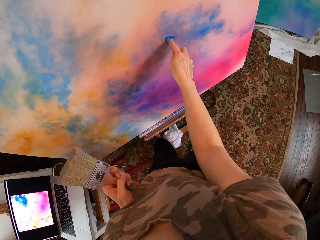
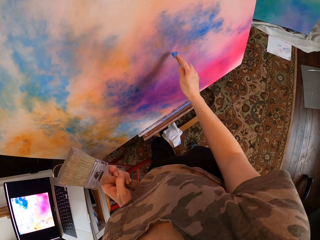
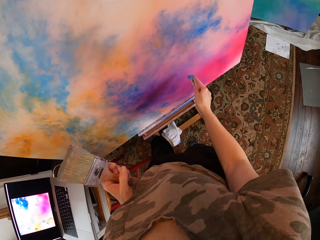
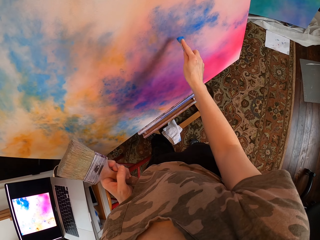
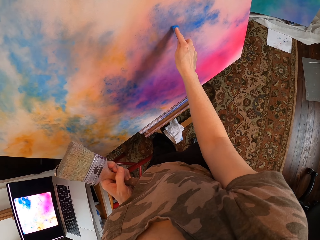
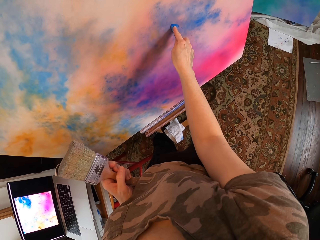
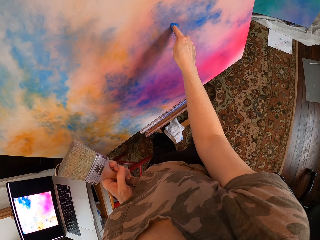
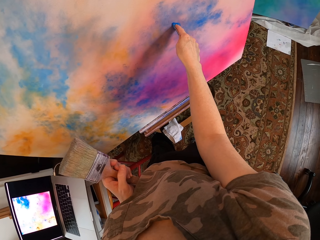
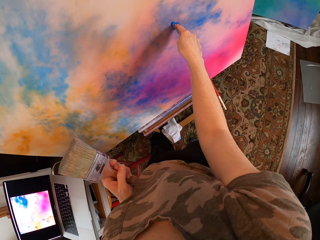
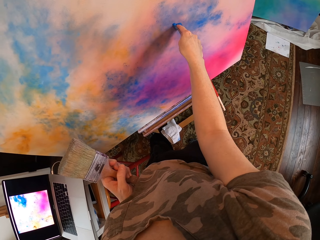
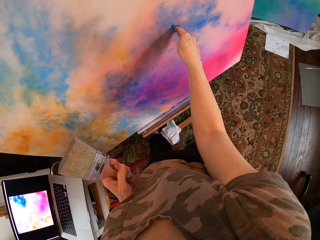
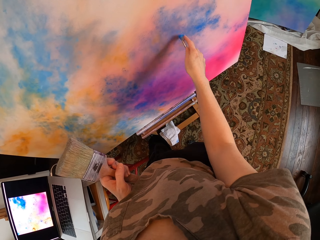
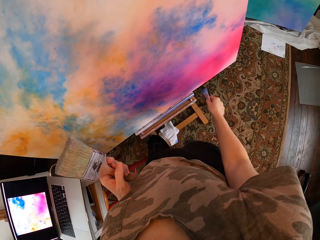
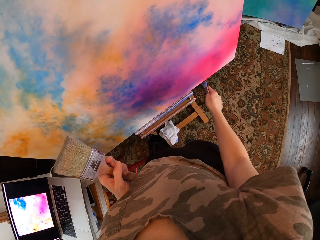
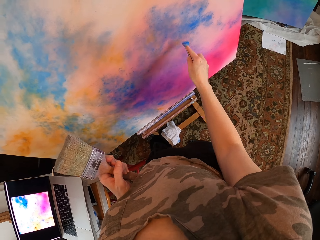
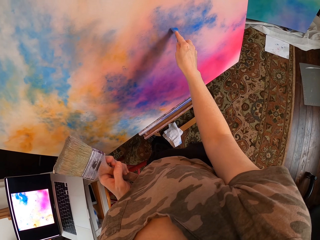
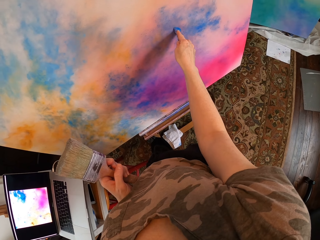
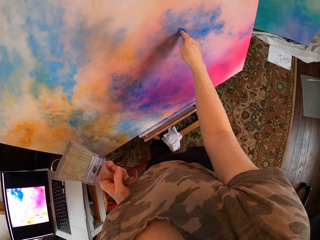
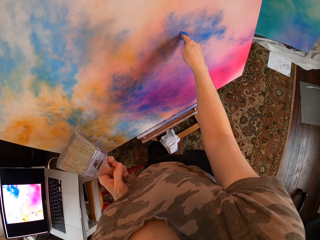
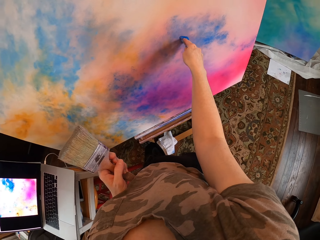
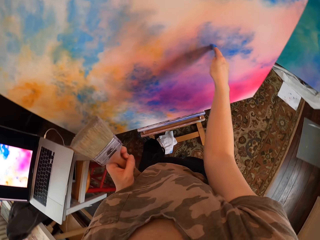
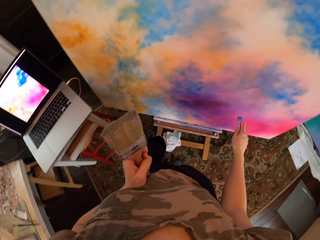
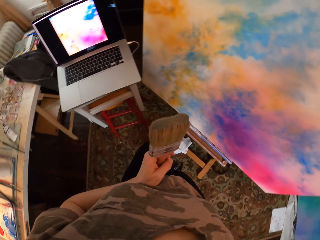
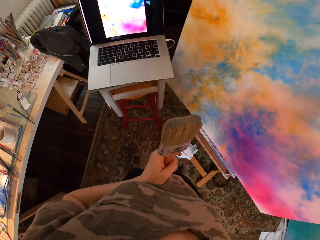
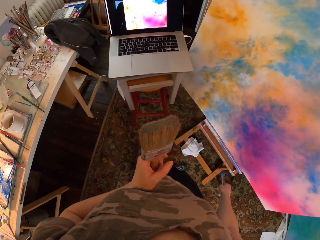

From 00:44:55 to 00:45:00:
The camera wearer looks at the laptop.

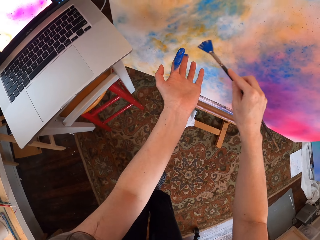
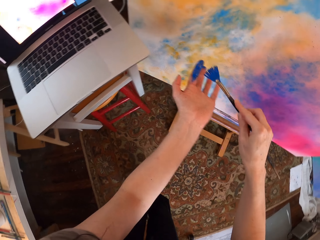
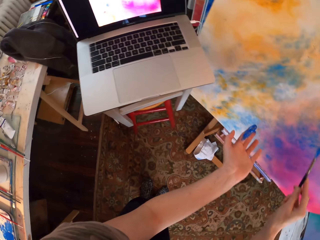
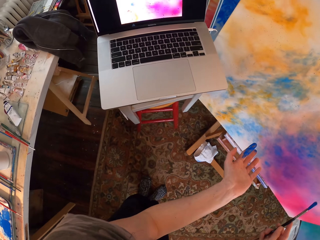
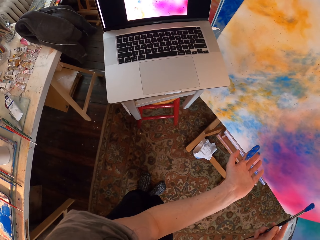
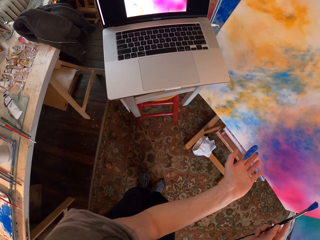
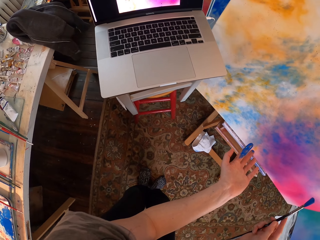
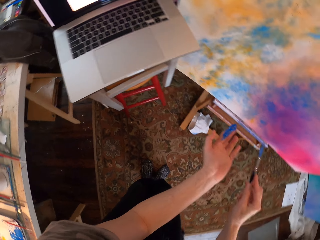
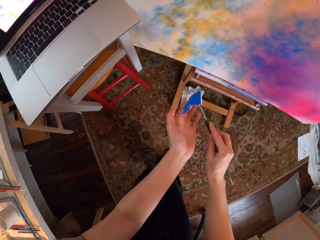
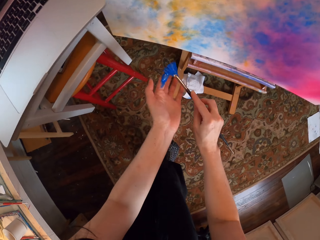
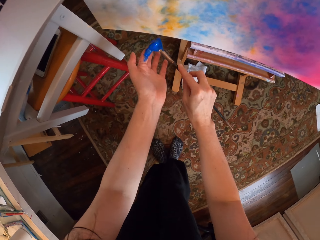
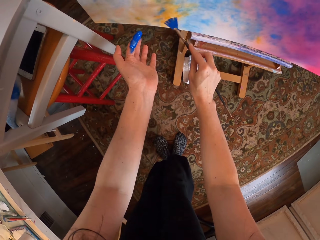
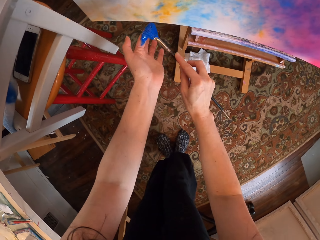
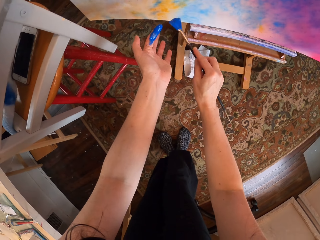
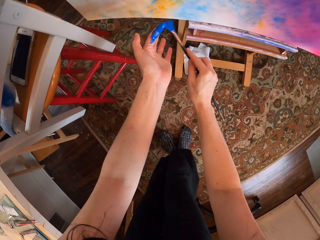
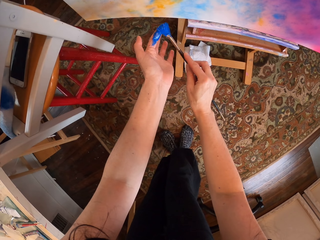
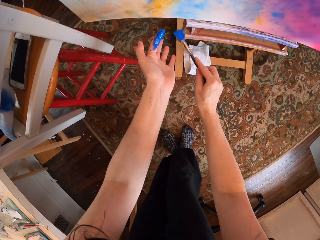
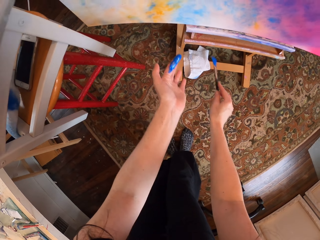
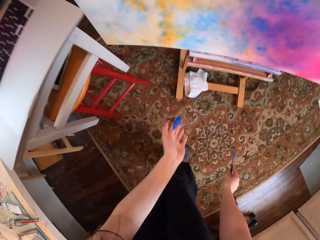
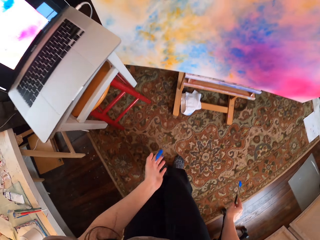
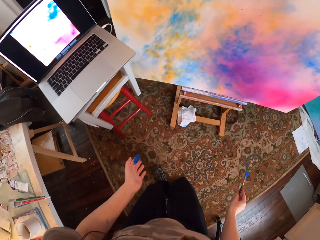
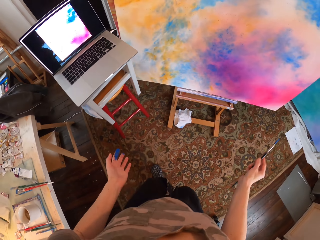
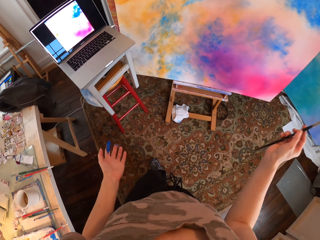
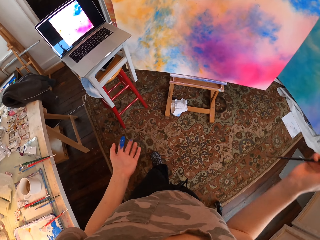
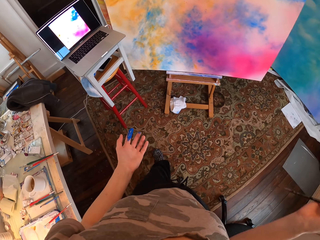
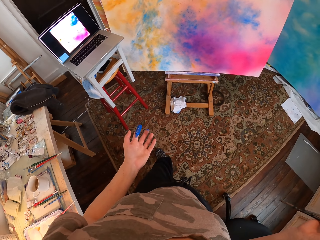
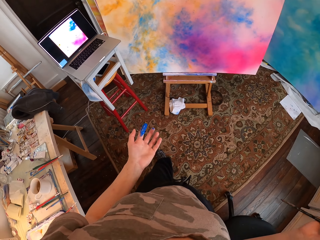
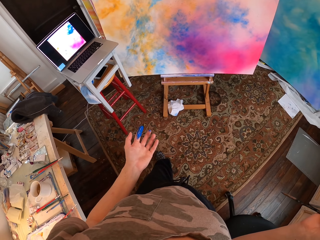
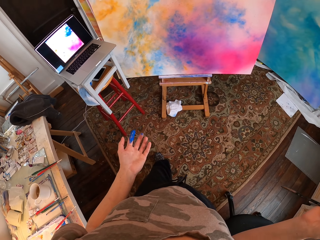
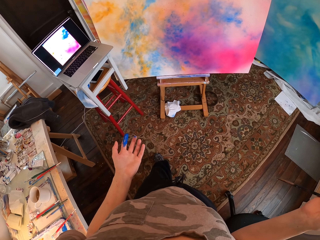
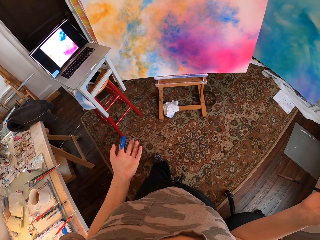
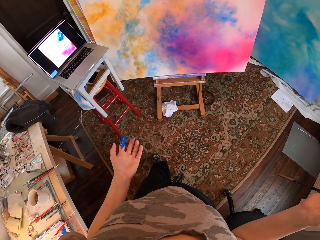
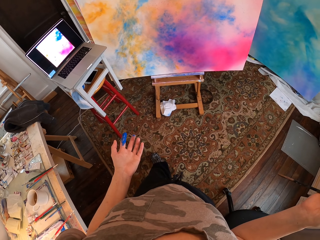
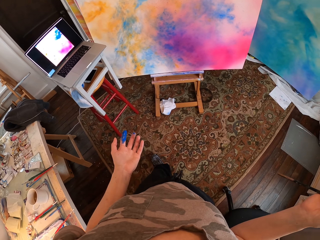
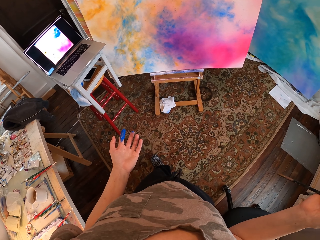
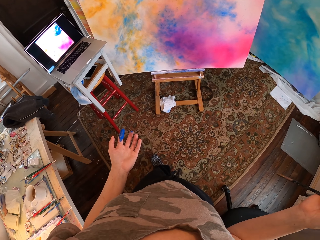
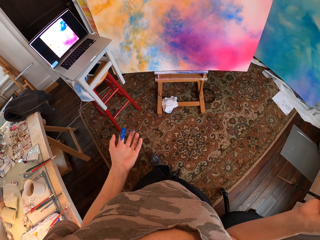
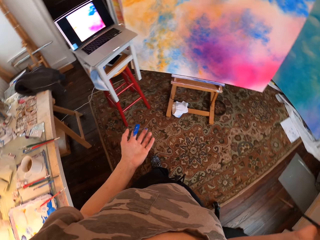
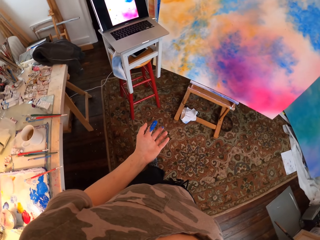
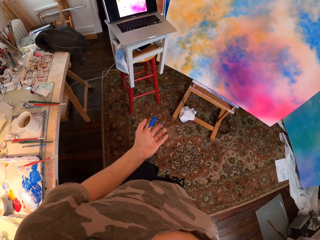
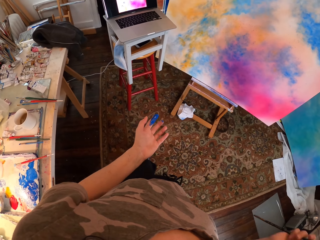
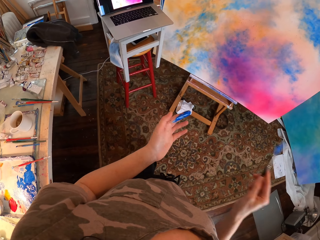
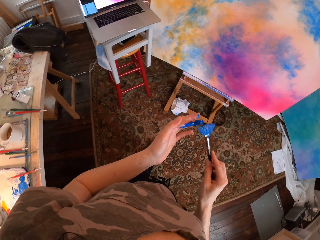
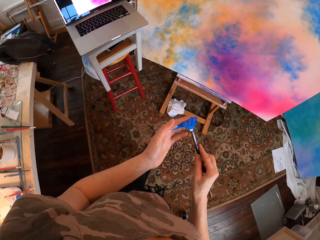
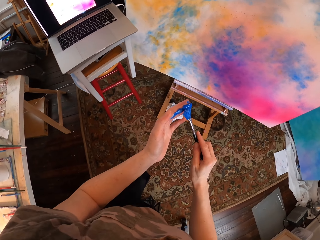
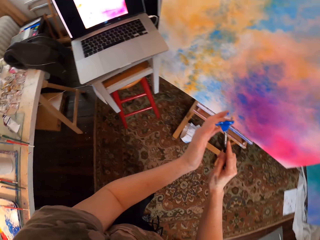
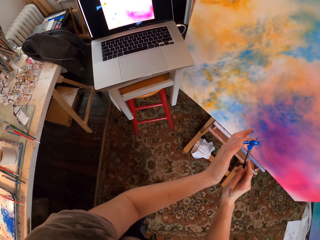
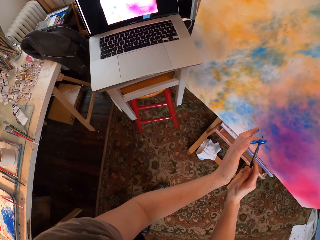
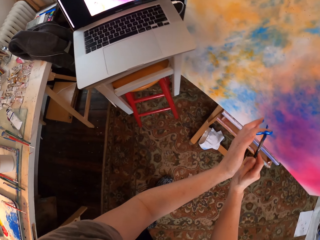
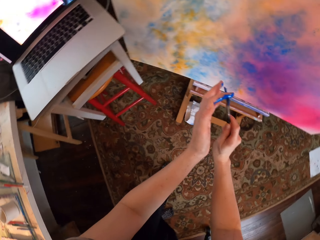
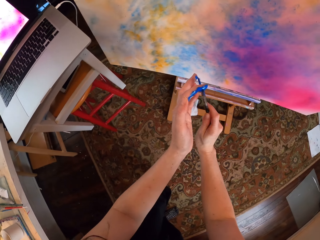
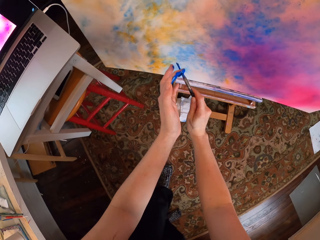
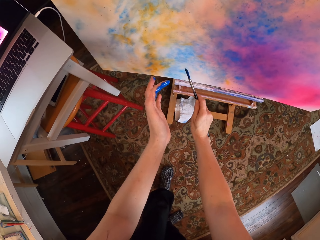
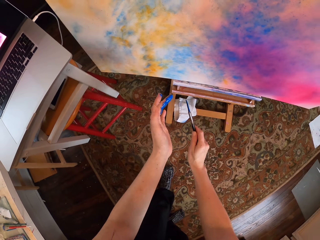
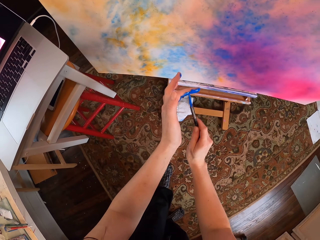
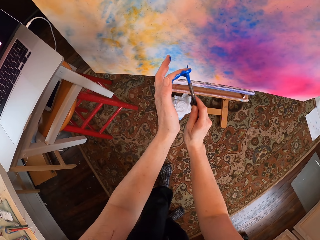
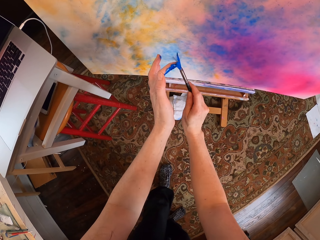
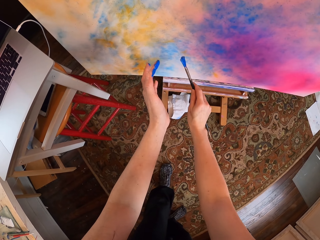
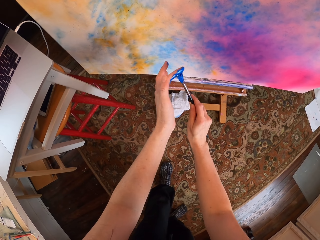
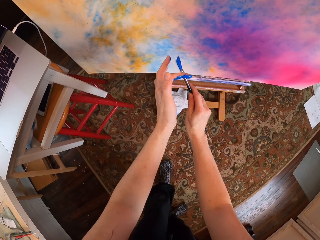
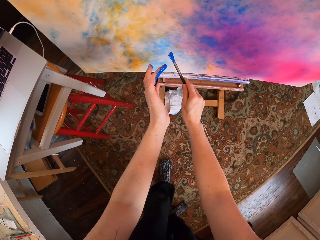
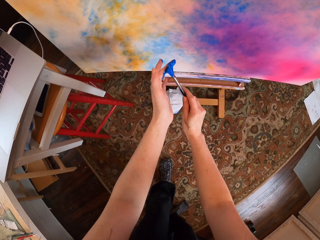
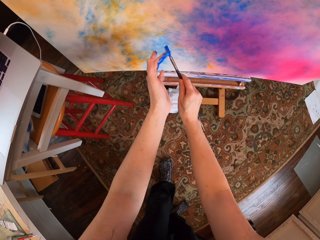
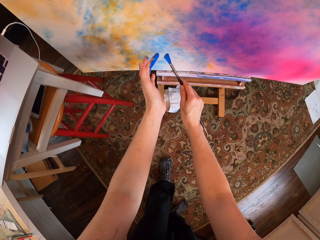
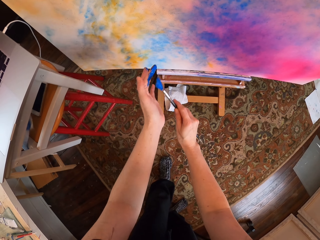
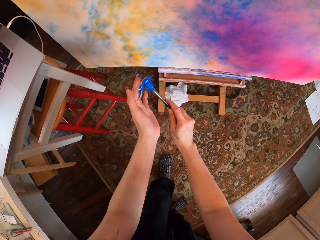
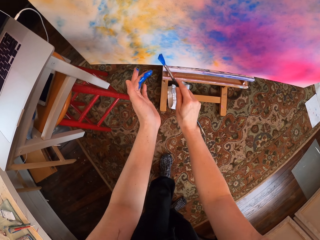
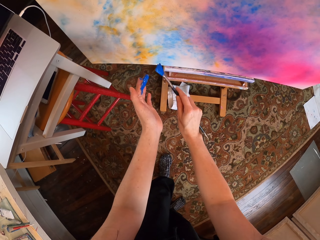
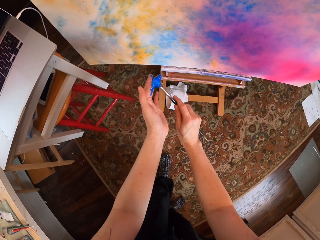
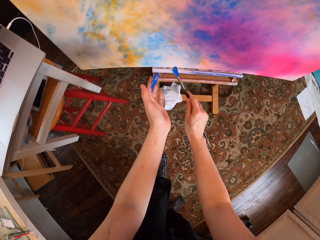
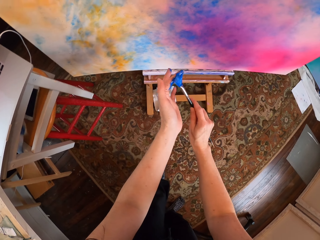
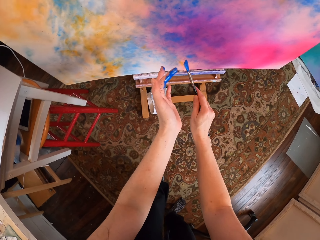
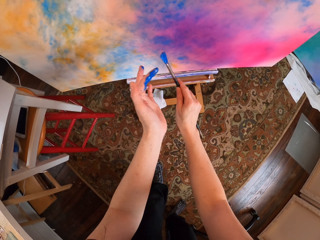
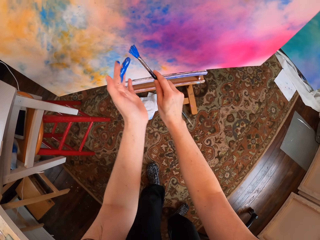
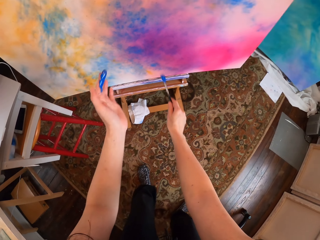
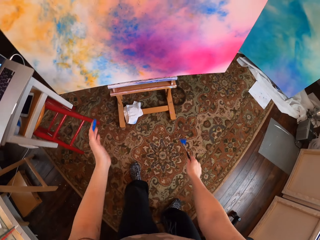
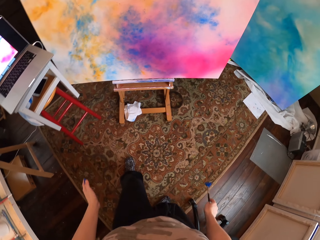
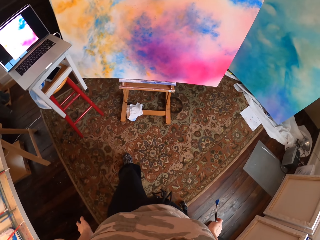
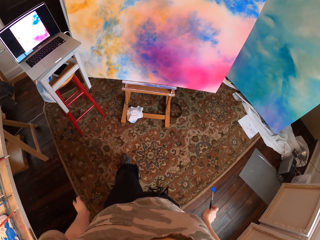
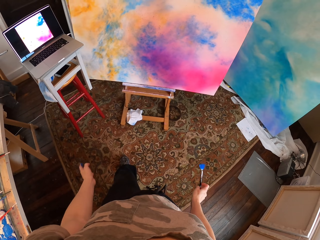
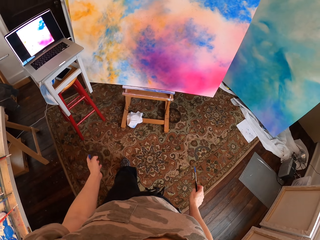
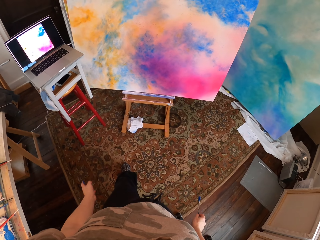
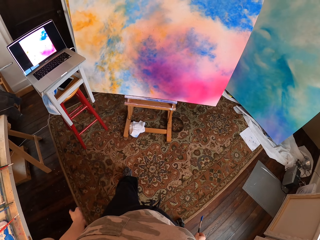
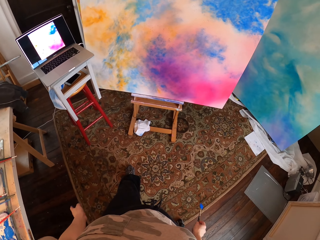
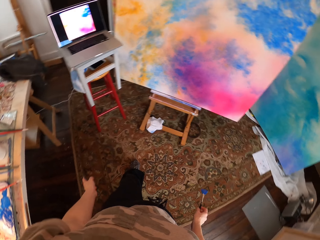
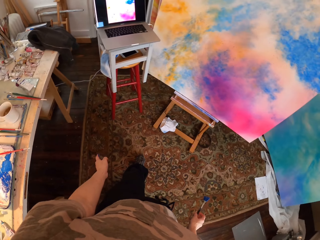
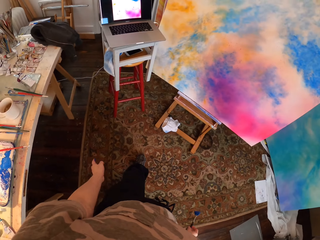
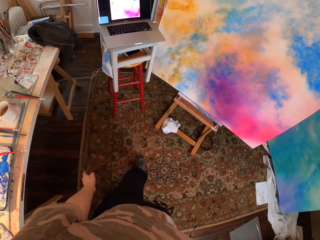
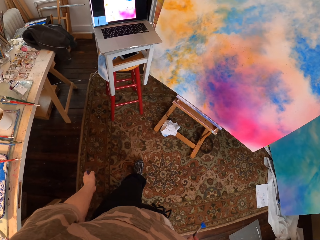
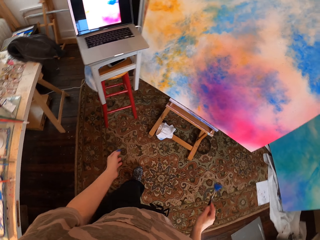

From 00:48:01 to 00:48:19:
The camera wearer looks at the laptop. They look at the paint board. They spread the paint on the paint board. They look at the board.
